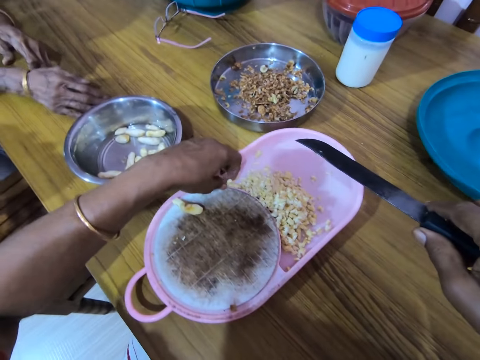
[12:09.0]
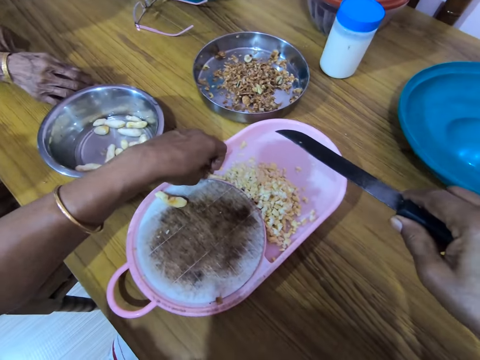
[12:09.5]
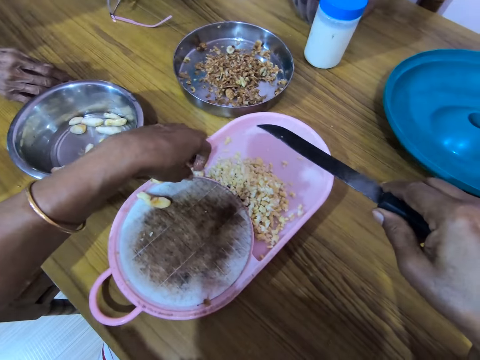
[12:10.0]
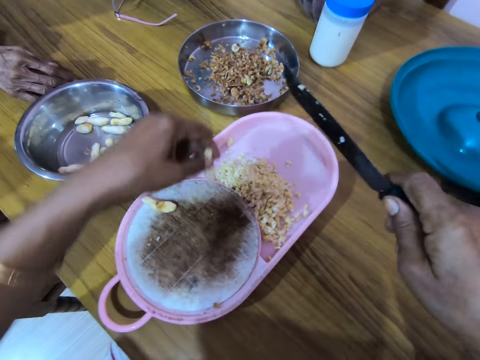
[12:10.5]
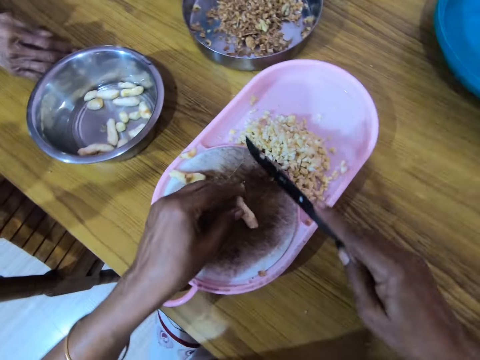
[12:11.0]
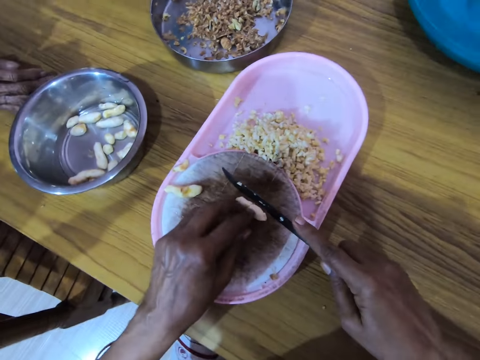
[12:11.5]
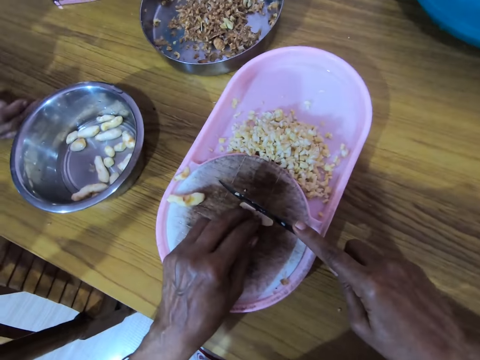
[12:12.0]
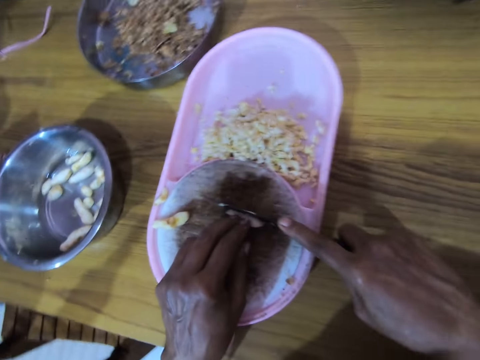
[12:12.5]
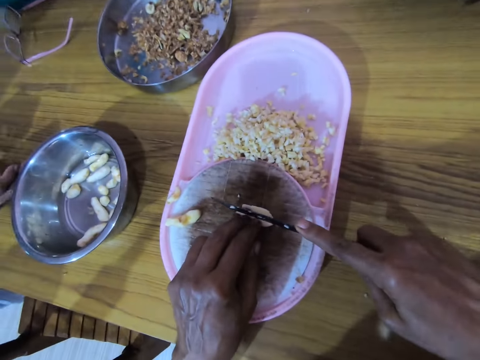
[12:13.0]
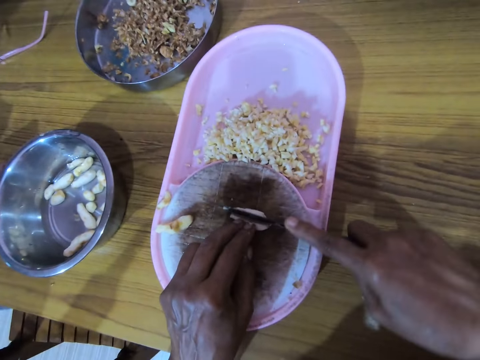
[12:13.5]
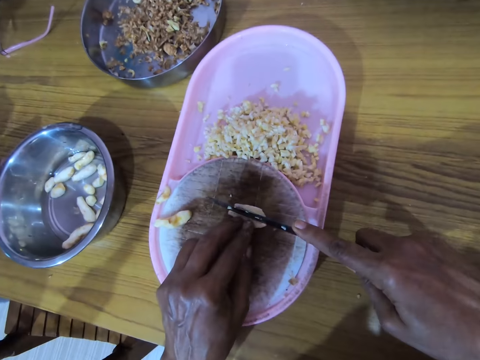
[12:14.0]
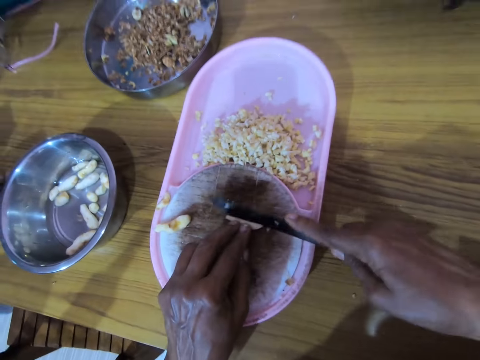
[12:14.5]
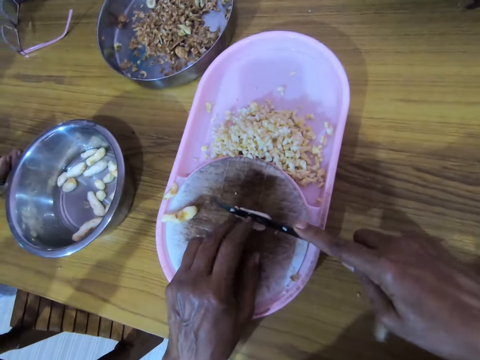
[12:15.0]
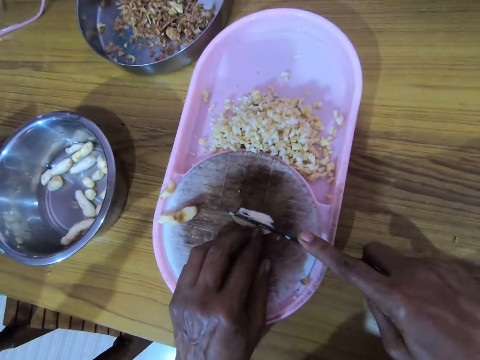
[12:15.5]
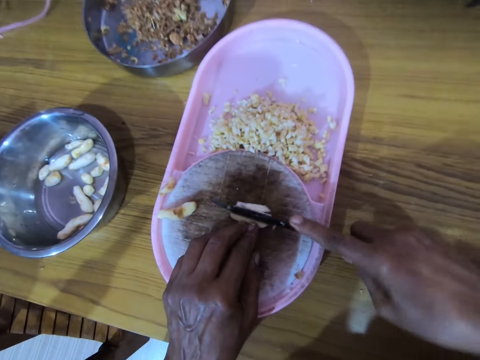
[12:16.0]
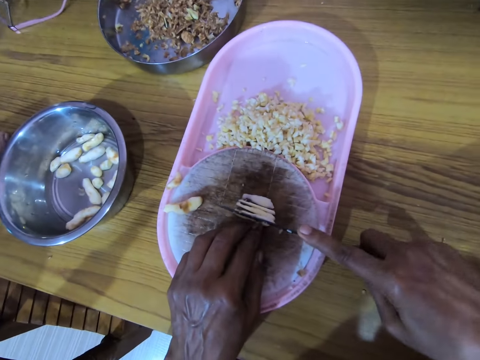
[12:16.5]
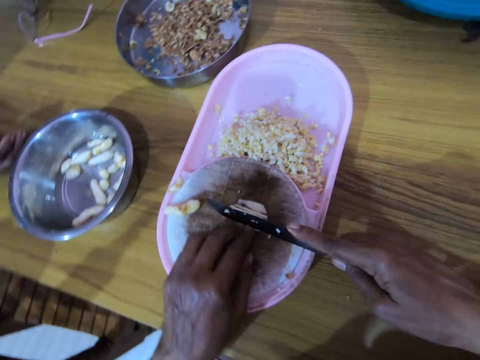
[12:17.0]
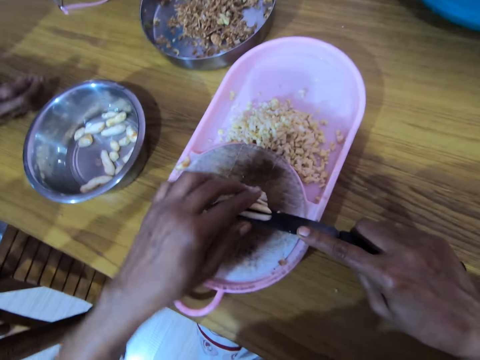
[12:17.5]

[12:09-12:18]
The camera wearer picks the ginger. They put the ginger on the chopping board. They dice the ginger.

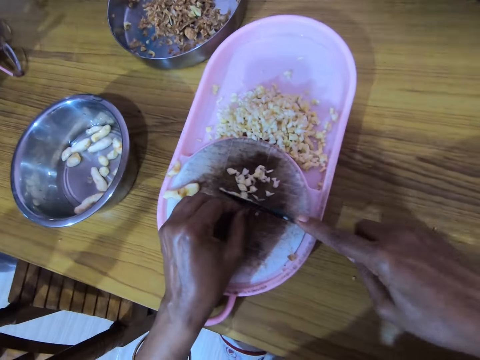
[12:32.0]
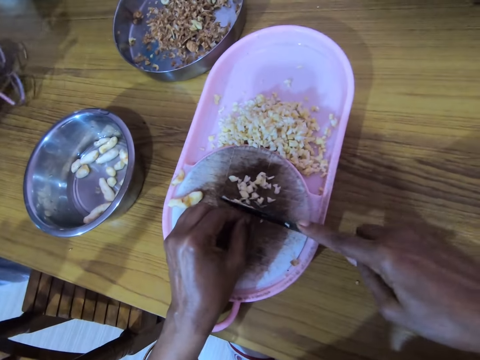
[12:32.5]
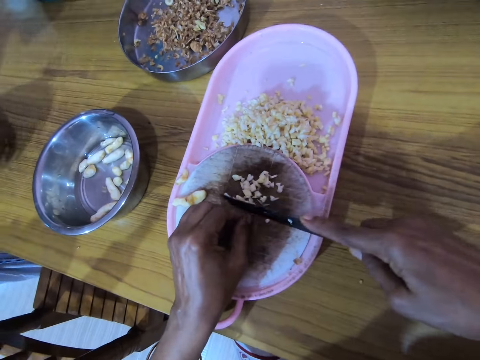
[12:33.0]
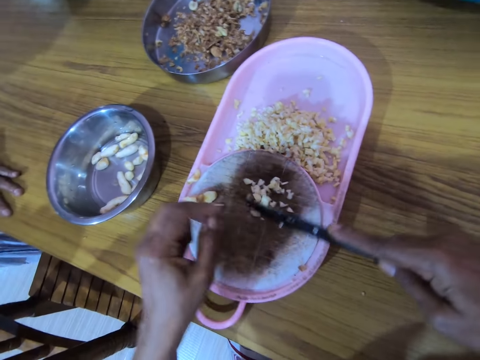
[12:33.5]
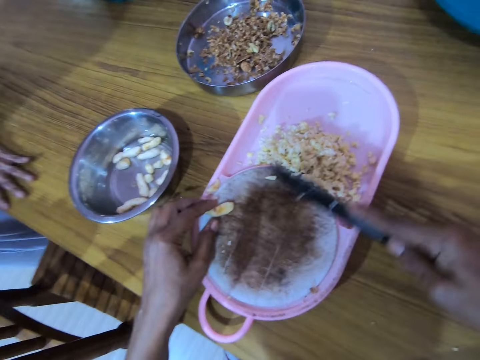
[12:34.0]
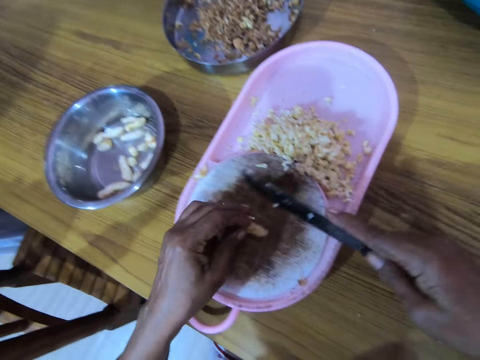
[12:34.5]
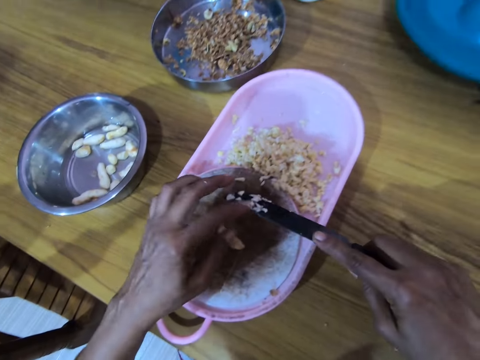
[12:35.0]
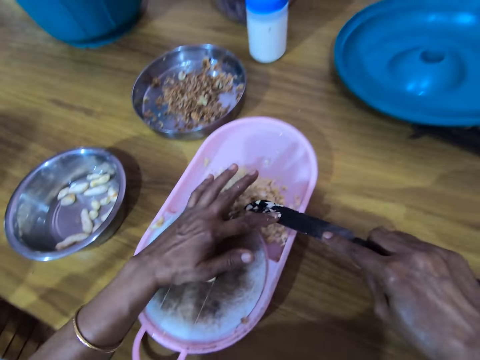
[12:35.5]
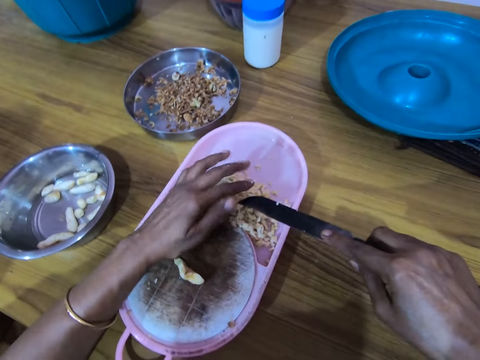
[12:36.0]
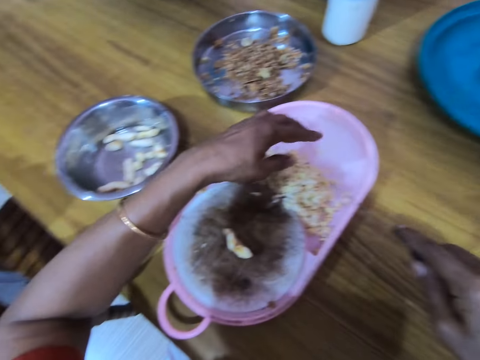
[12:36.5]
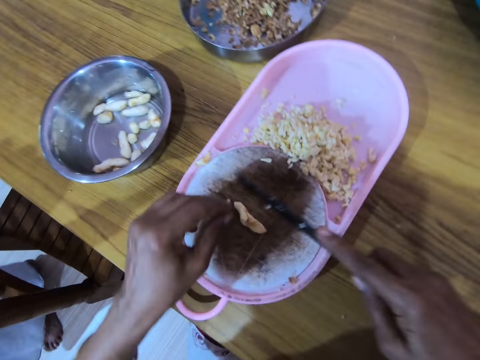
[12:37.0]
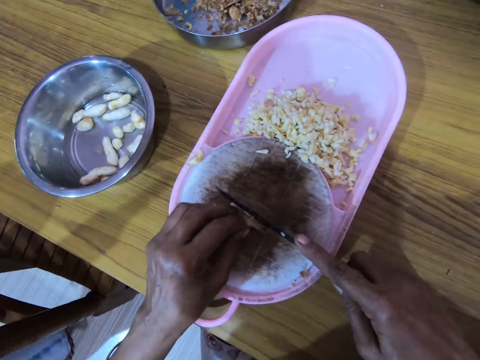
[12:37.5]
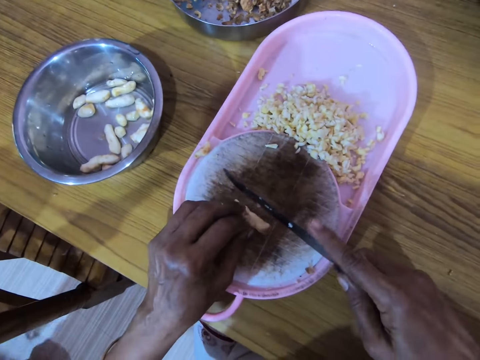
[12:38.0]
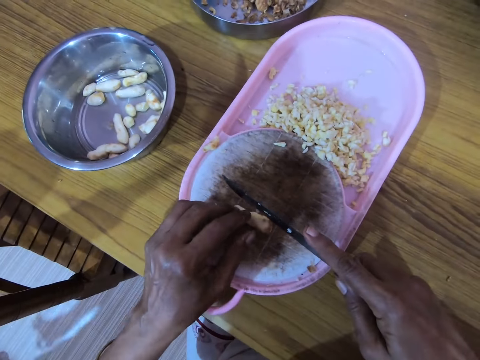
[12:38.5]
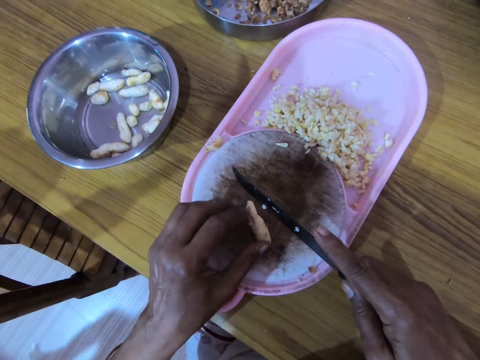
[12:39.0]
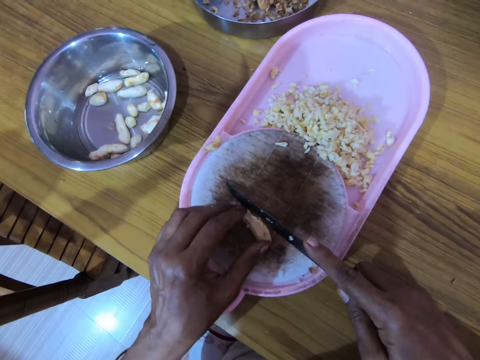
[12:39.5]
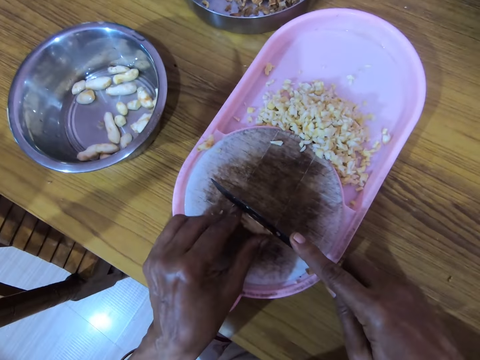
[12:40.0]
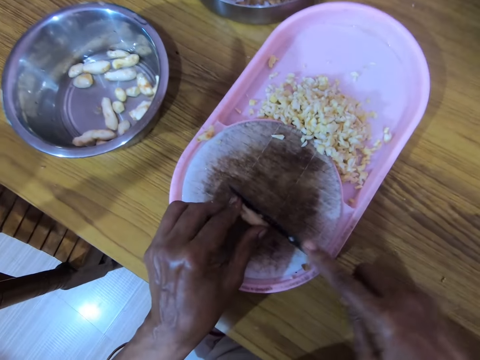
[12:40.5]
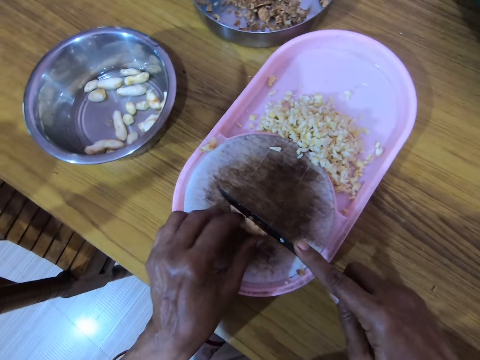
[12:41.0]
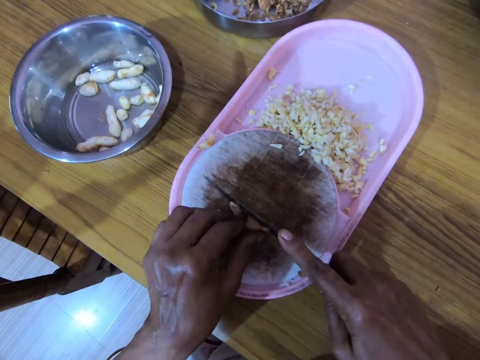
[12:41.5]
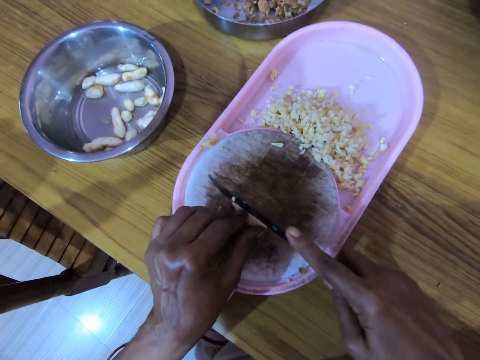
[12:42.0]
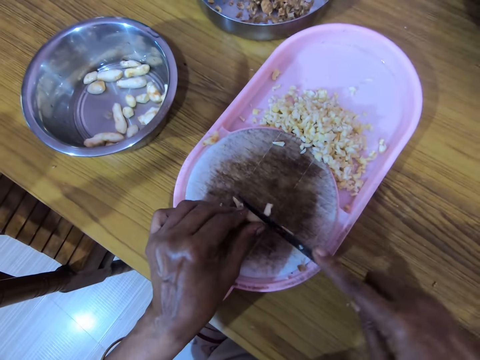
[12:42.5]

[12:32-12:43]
The camera wearer drags the cut ginger on the chopping board. They pick the ginger. They wipe the knife. They remove the diced ginger on the knife. They dice the ginger.

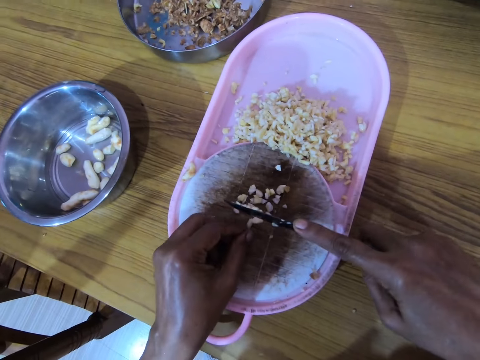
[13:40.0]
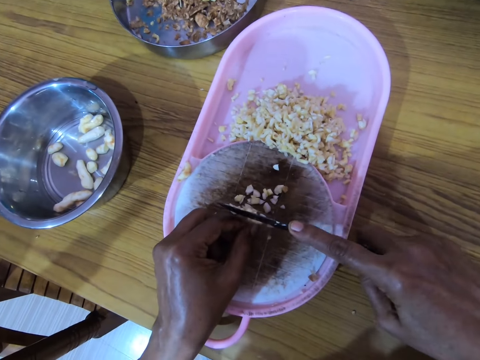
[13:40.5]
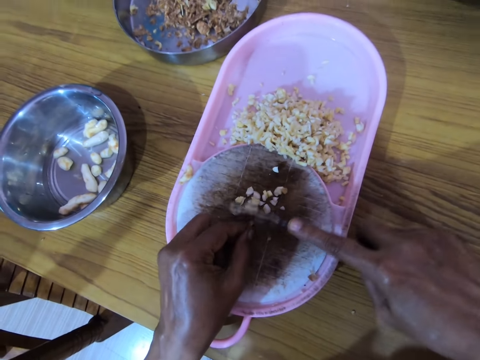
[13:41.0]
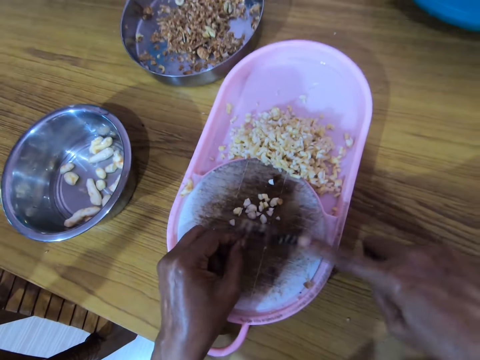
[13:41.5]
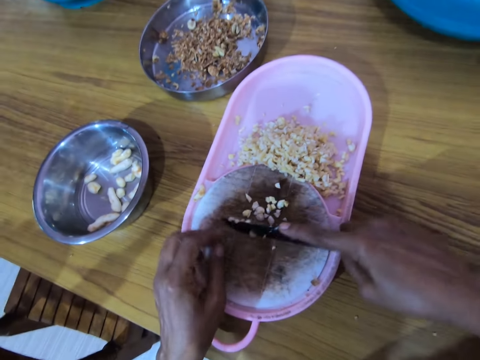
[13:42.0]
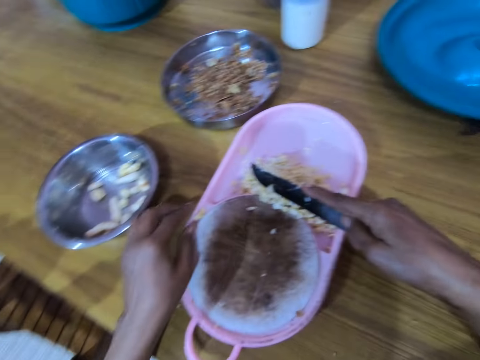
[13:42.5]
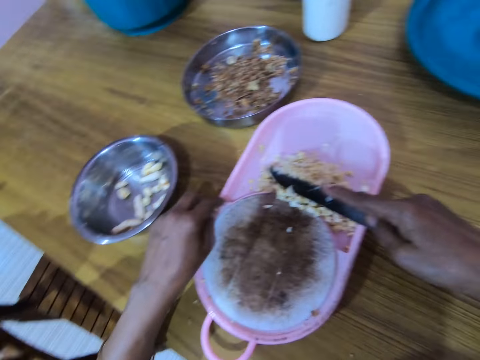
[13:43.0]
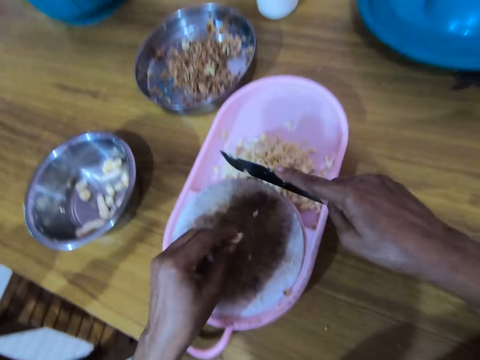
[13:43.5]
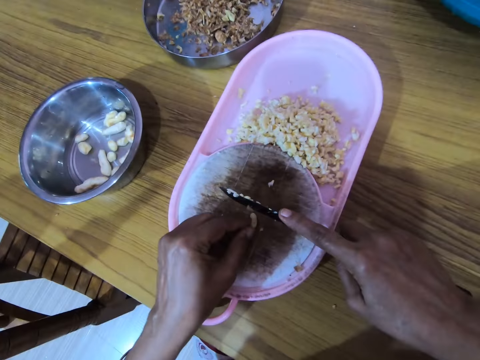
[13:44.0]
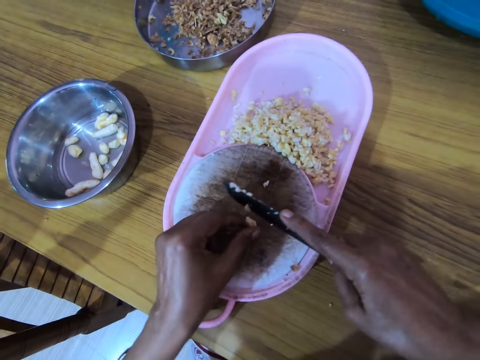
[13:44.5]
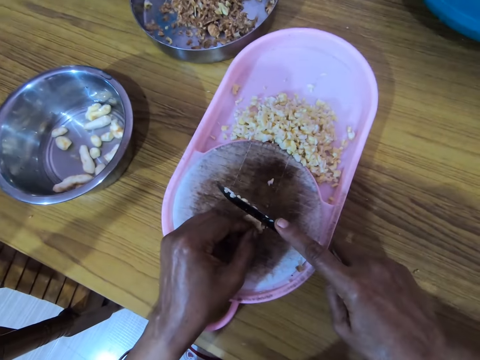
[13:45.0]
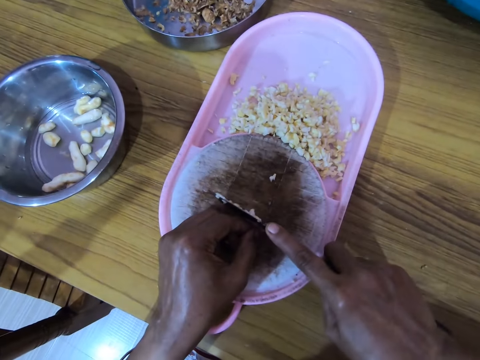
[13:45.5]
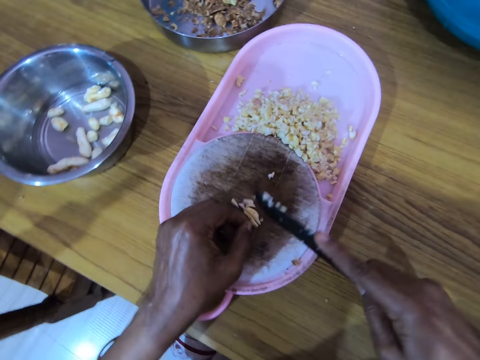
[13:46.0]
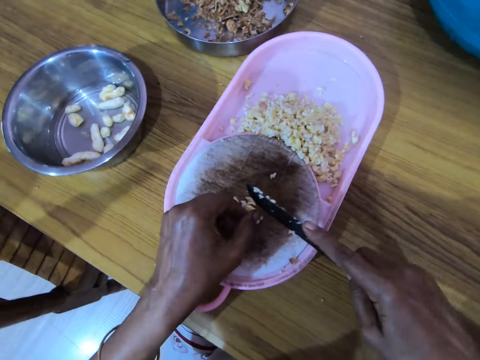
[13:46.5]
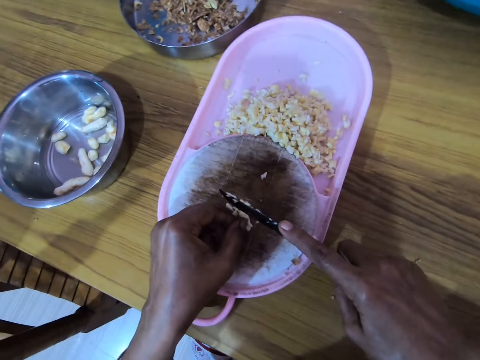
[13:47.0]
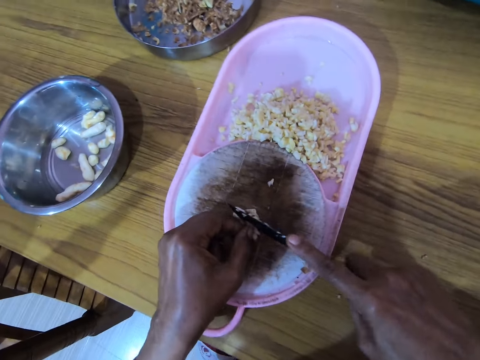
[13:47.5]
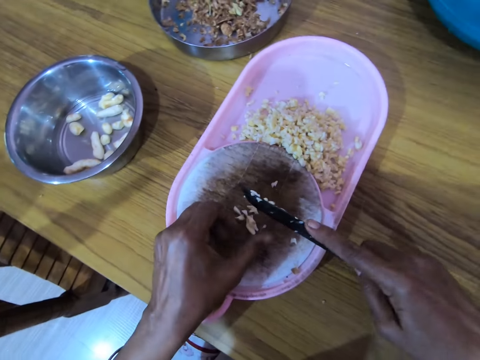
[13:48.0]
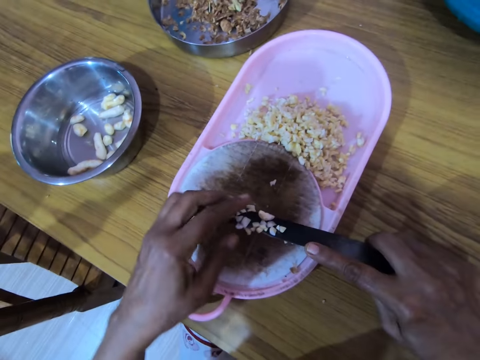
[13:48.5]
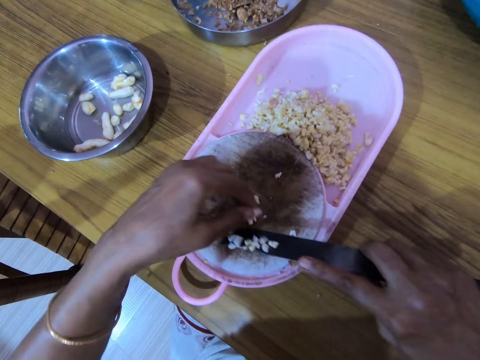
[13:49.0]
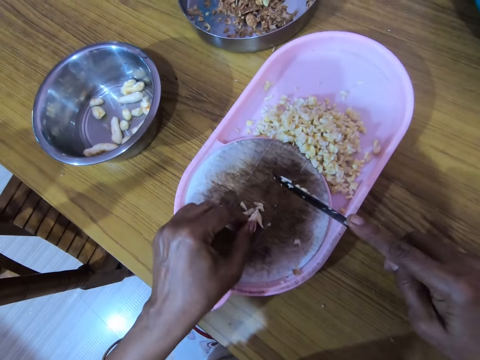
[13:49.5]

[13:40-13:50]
The camera wearer drags the diced ginger on the chopping board. They pick the ginger. They cut the ginger. They chop a cashew nut with a knife.
